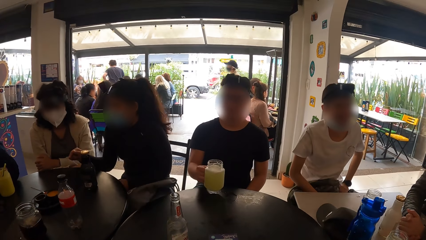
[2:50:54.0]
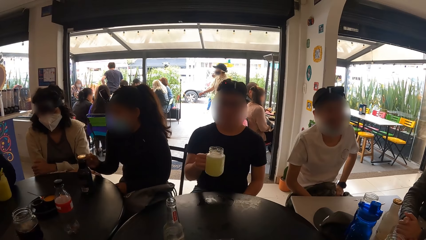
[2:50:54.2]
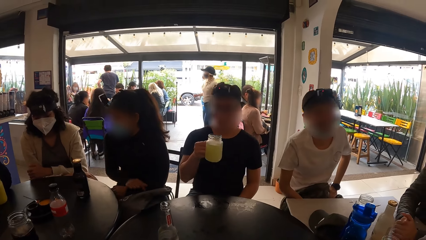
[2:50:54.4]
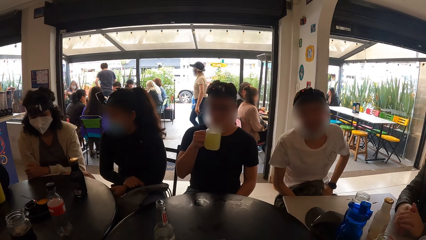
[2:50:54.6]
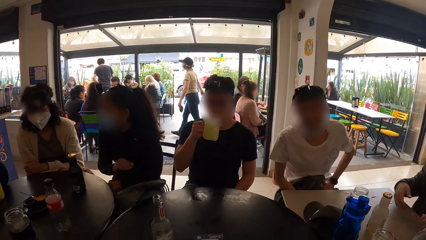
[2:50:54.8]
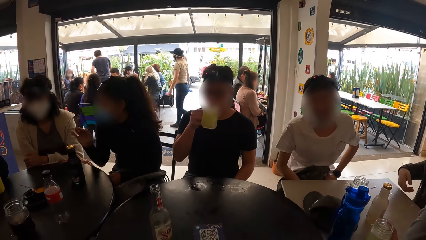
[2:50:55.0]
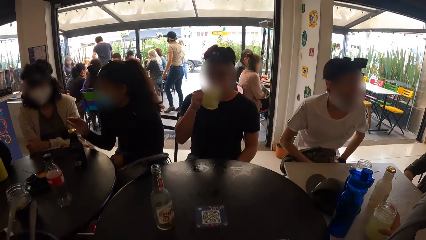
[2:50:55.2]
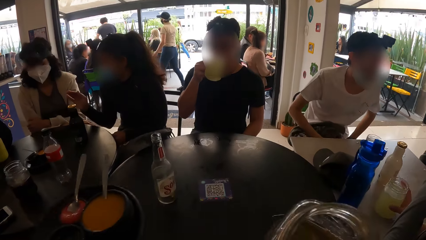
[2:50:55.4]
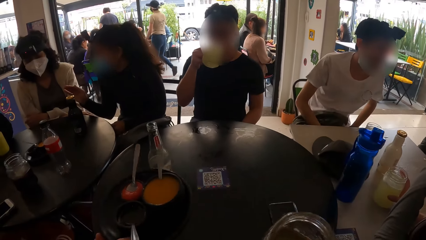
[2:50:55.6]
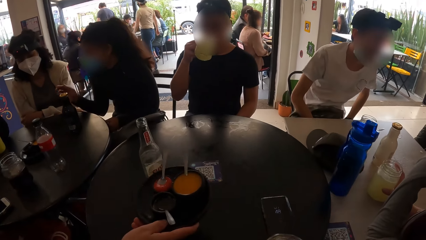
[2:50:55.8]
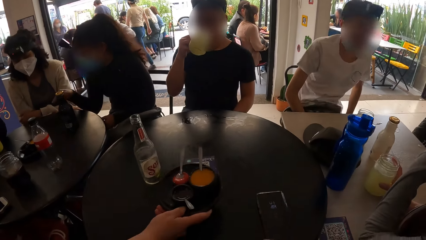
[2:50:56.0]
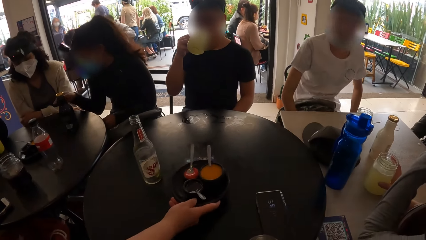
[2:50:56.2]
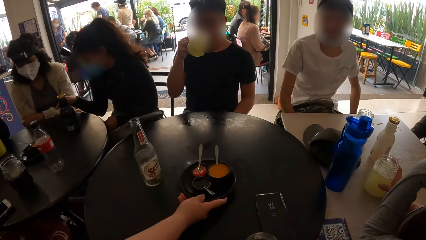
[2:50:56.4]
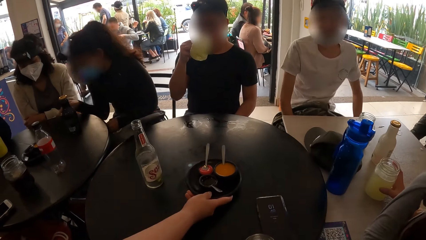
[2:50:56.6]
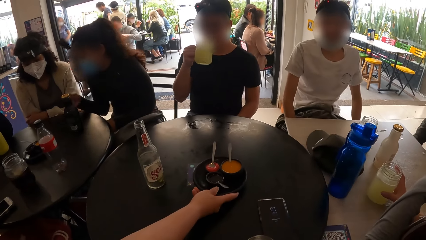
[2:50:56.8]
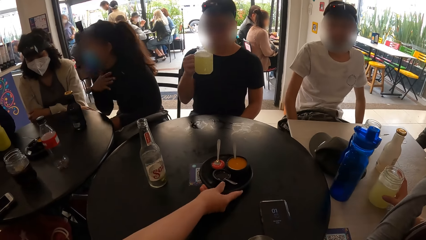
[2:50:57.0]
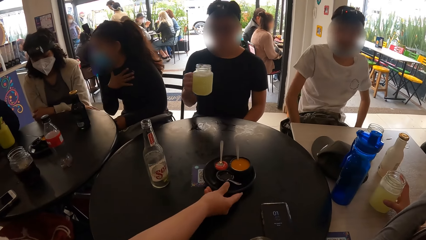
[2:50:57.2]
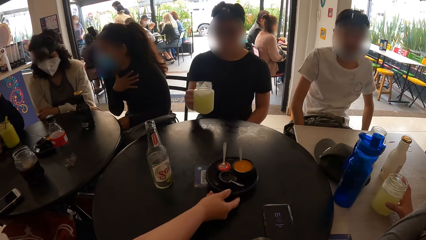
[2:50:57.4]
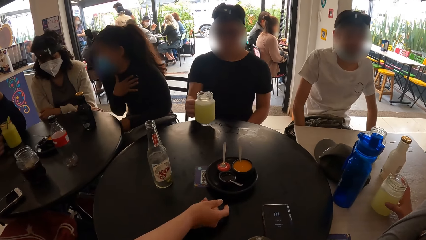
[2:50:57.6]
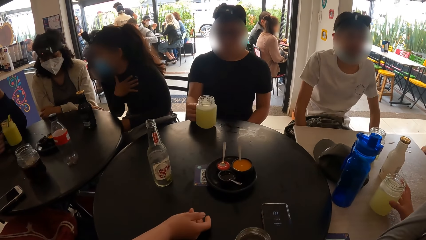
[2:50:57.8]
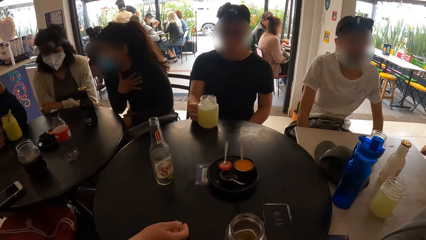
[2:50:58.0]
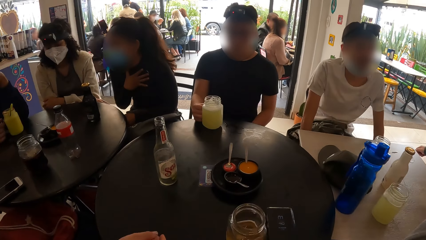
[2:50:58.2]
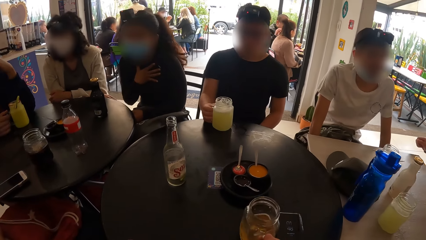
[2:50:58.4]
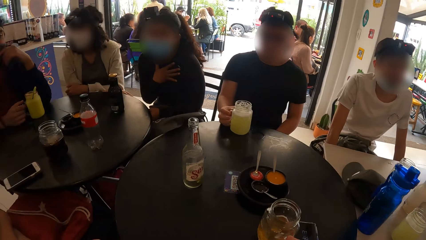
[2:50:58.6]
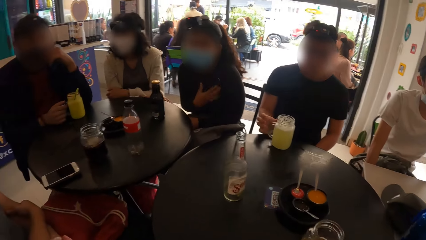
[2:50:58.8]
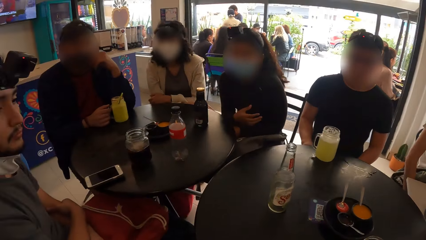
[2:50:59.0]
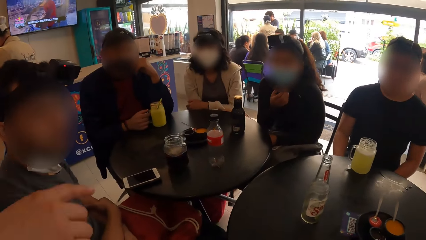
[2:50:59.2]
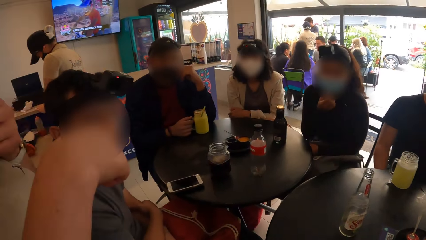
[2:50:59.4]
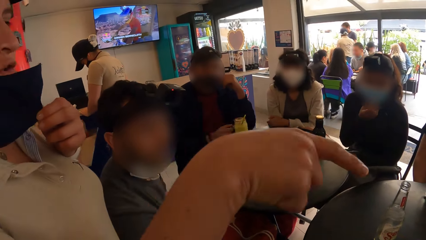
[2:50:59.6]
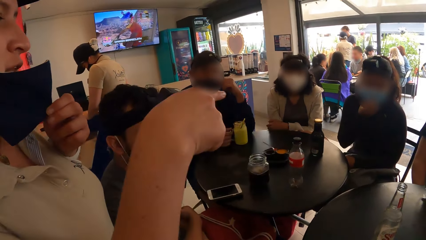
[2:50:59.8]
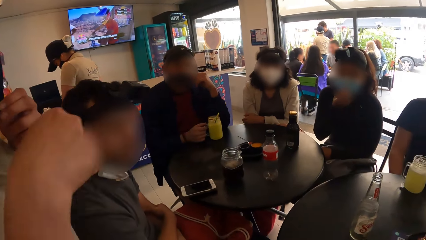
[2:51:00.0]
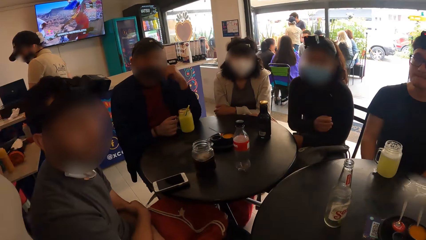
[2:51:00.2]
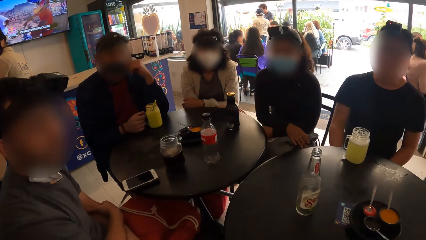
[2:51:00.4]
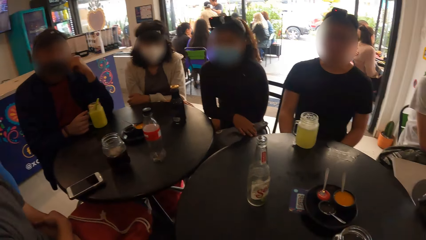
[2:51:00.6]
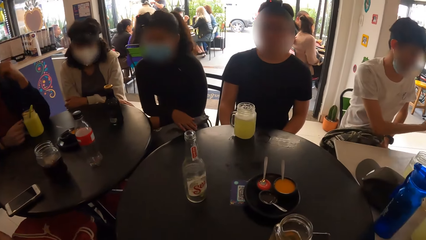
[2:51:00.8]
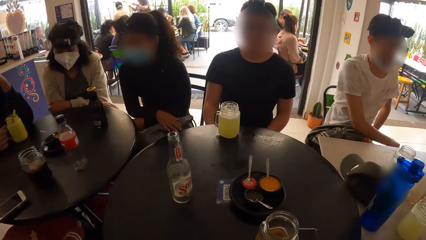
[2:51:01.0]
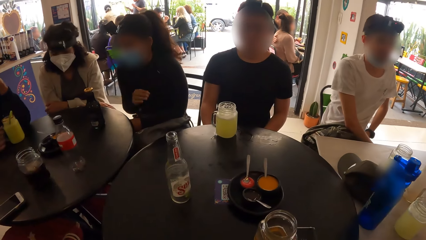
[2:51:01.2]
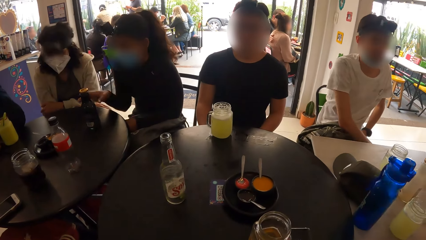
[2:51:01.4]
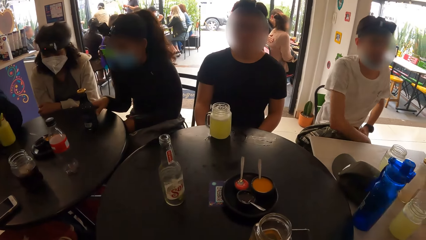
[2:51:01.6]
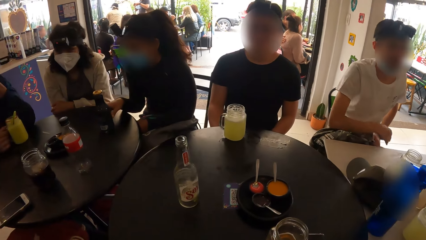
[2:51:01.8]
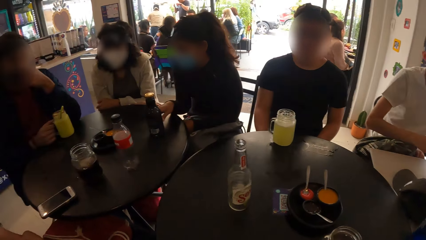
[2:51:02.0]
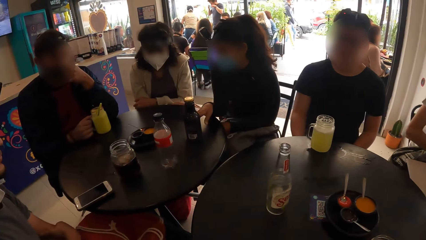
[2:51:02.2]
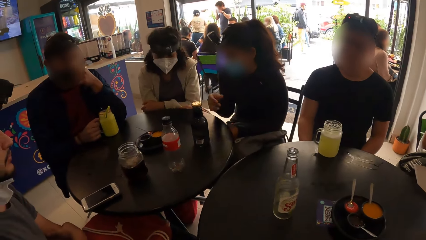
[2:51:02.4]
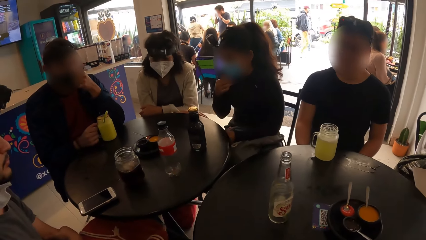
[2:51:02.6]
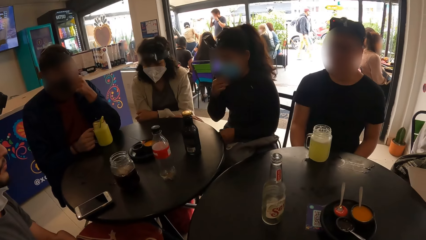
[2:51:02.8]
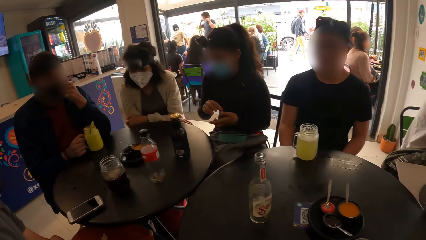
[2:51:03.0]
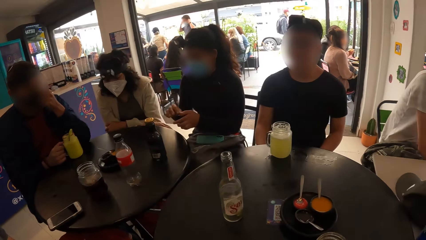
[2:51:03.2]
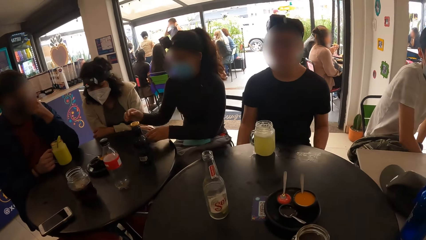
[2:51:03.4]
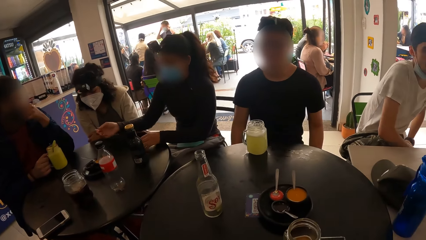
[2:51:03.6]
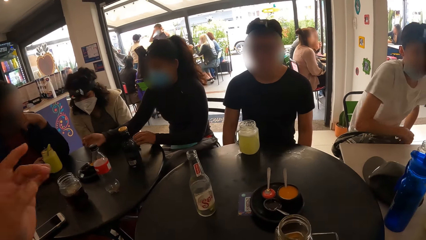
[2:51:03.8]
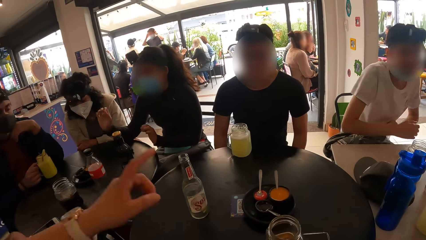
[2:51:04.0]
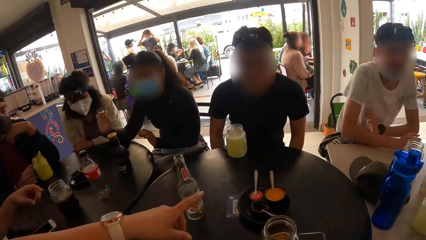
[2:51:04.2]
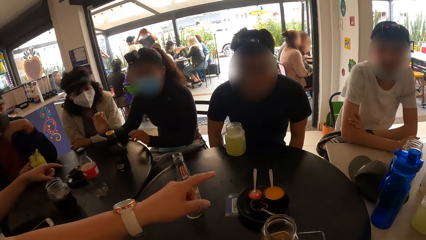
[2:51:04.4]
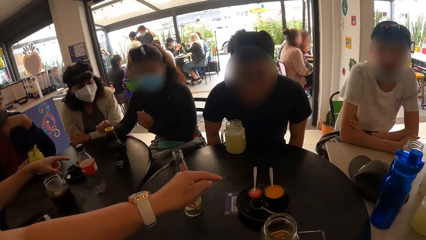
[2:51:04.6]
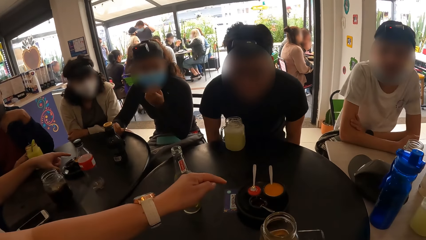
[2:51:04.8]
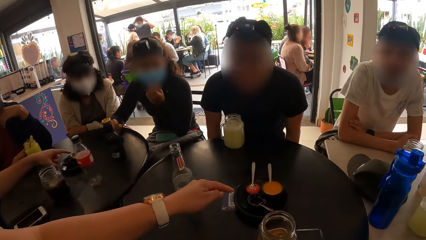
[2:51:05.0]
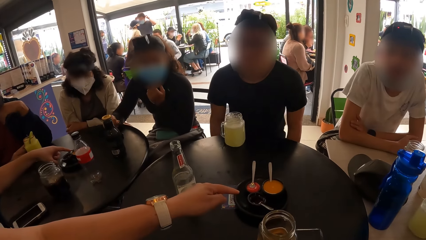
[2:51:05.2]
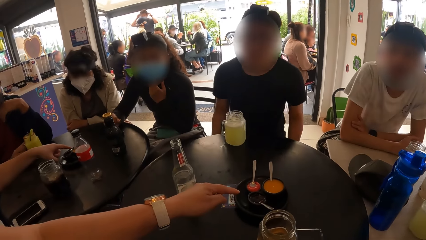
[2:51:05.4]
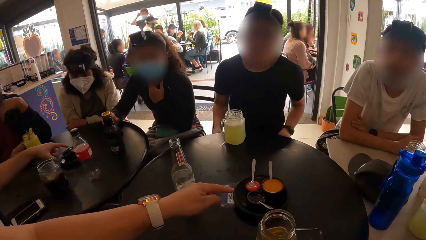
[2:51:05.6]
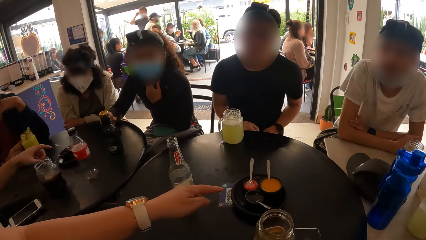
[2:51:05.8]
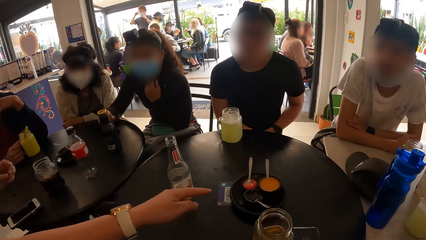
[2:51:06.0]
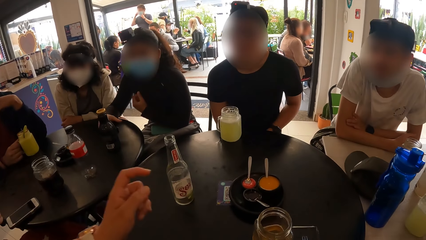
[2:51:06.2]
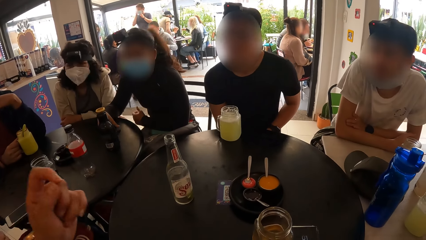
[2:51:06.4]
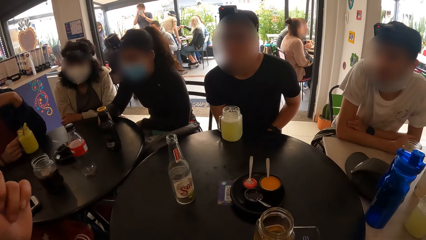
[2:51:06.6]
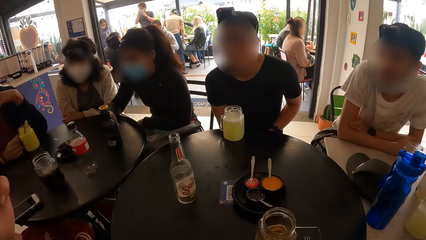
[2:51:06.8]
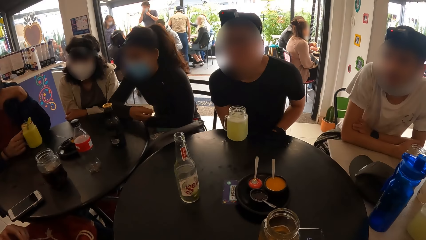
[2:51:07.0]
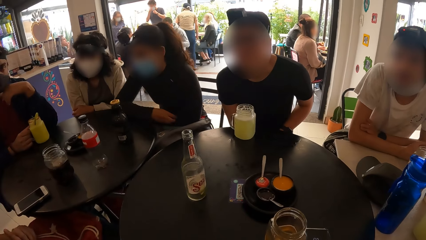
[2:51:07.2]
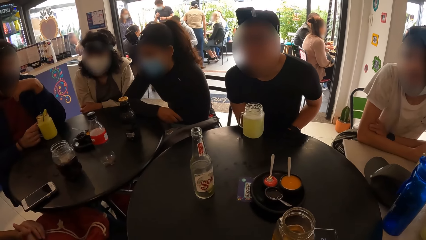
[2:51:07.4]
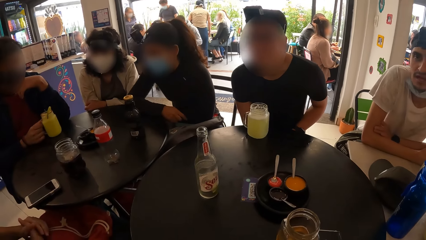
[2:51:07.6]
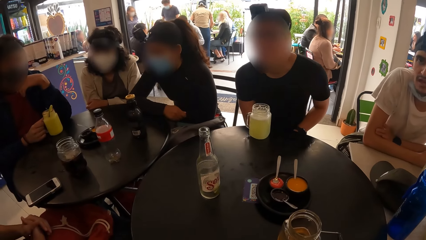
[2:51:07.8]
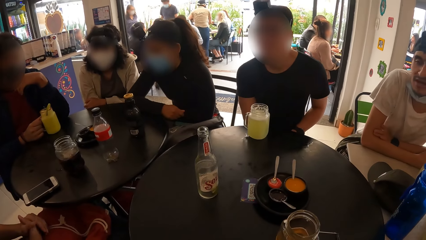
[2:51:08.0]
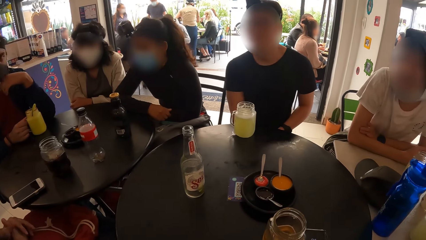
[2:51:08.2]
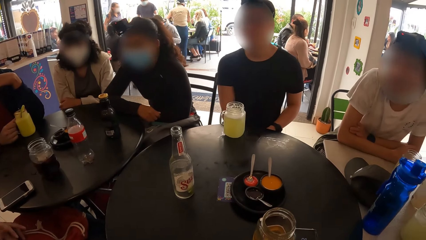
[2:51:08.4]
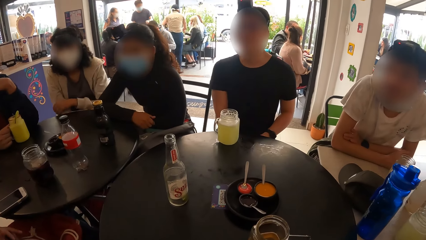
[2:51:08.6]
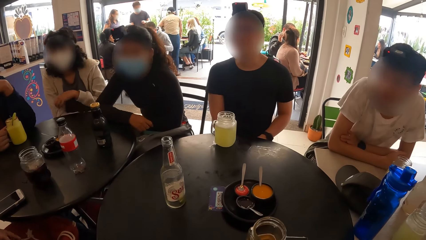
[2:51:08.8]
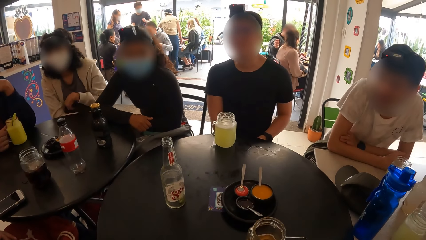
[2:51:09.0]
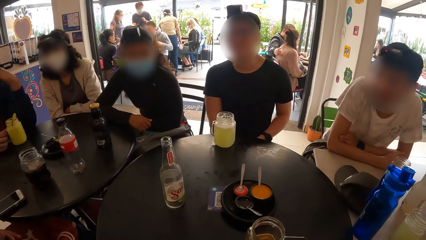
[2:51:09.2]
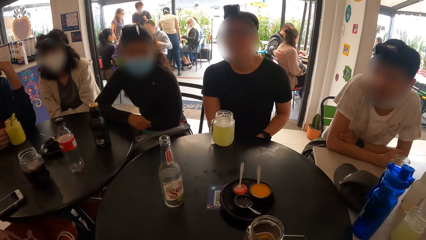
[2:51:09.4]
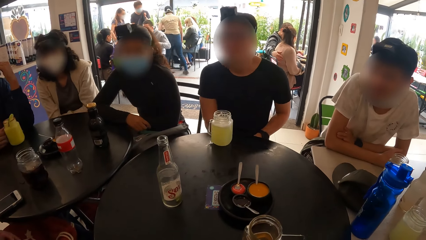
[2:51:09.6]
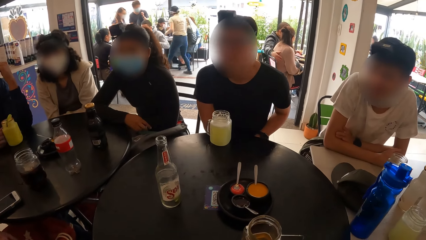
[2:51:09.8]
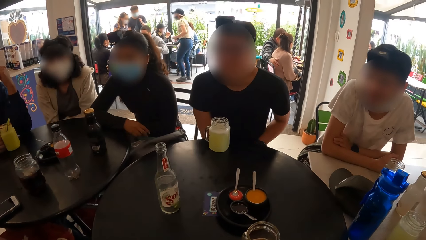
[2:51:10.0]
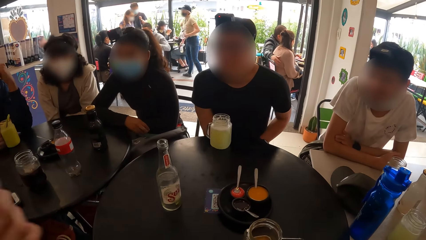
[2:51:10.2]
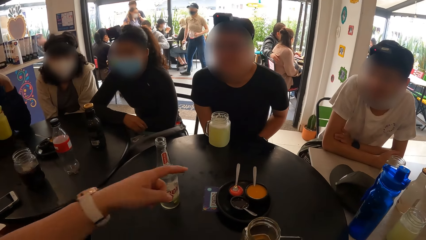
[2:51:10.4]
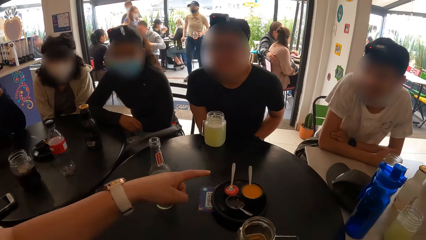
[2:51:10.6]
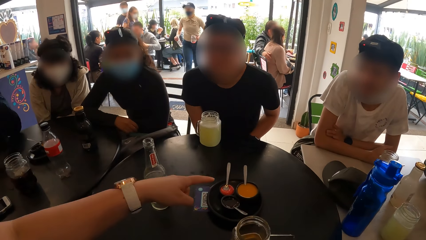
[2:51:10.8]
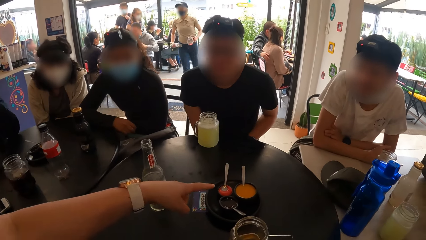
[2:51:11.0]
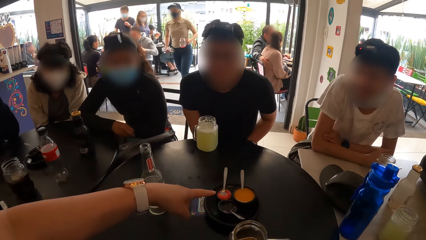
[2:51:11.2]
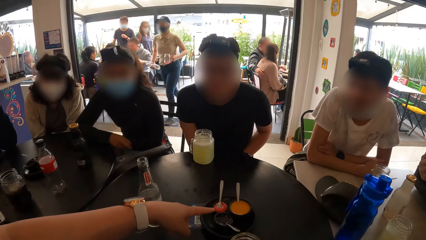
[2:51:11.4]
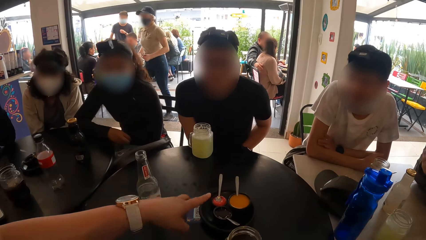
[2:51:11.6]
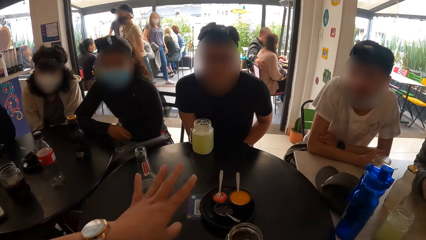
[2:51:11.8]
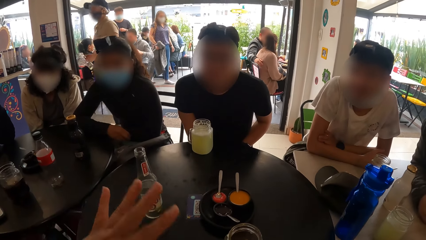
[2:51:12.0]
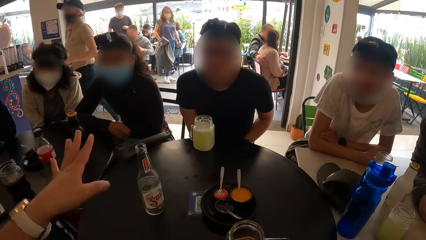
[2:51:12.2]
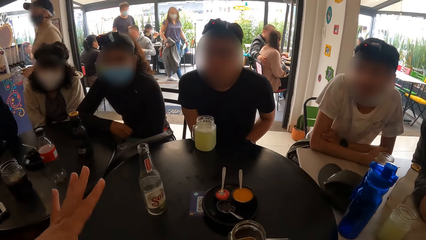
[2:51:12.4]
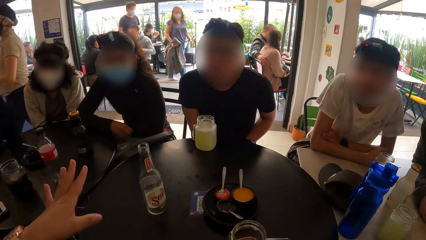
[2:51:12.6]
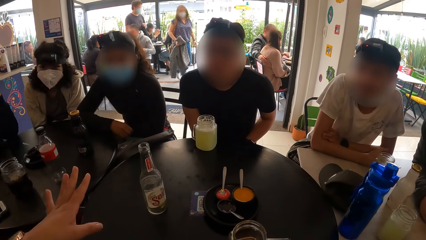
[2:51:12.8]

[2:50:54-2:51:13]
The lady drops a plate of food on the table with her right hand. The camera wearer places the glass on the table. They converse with the lady.
